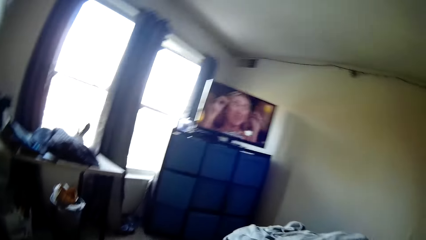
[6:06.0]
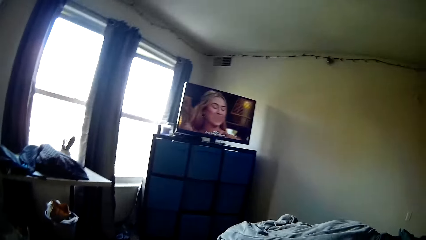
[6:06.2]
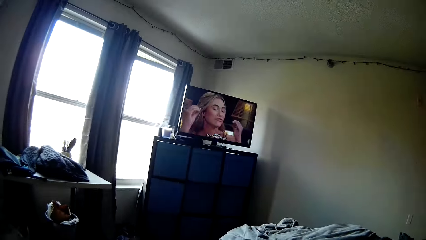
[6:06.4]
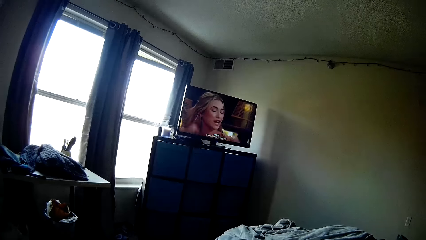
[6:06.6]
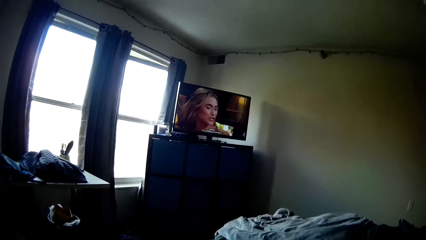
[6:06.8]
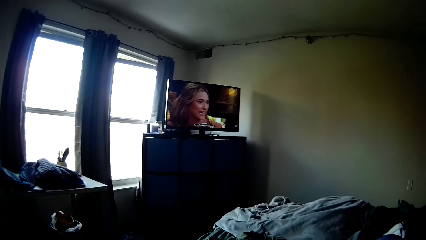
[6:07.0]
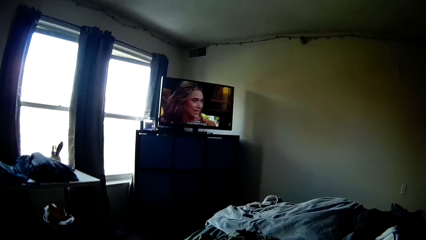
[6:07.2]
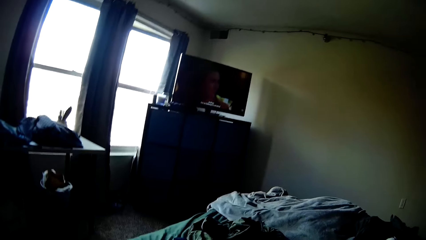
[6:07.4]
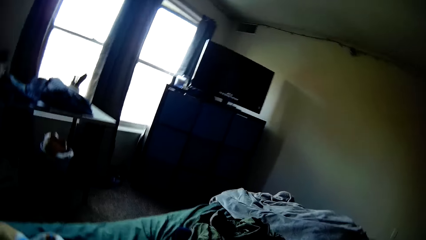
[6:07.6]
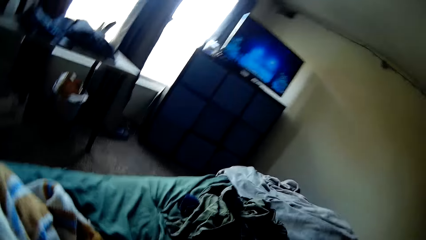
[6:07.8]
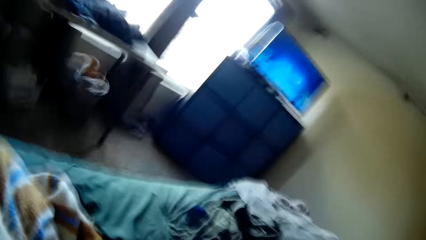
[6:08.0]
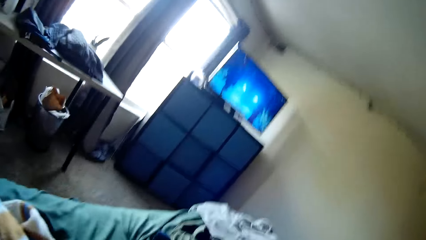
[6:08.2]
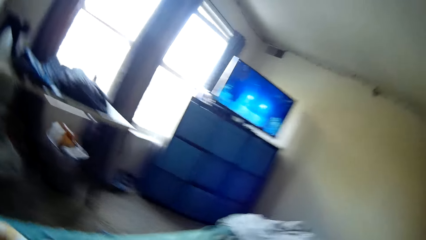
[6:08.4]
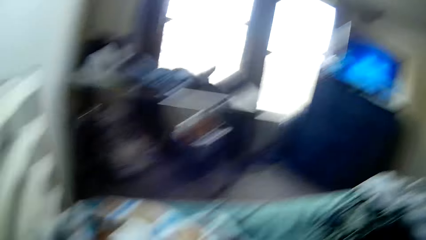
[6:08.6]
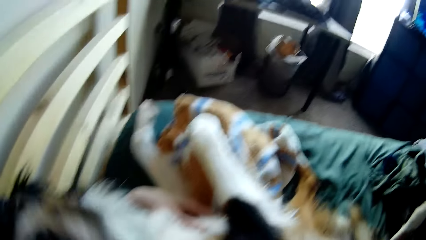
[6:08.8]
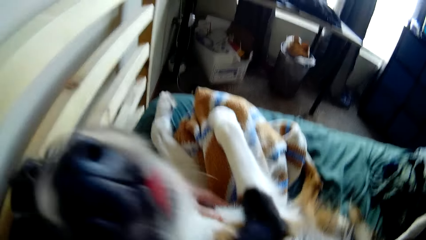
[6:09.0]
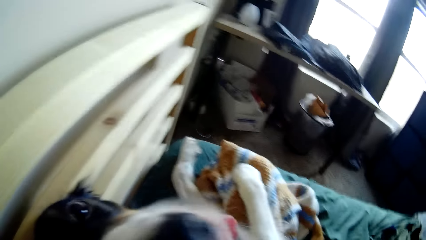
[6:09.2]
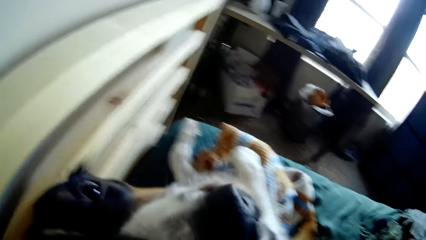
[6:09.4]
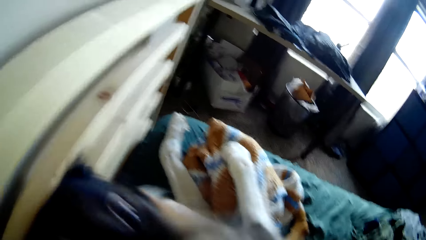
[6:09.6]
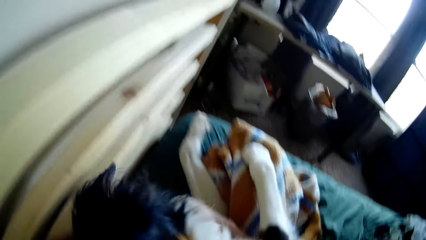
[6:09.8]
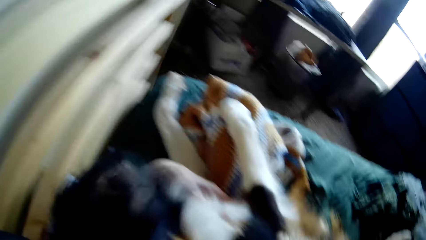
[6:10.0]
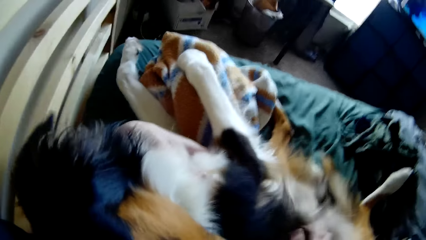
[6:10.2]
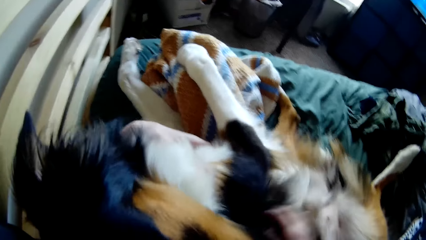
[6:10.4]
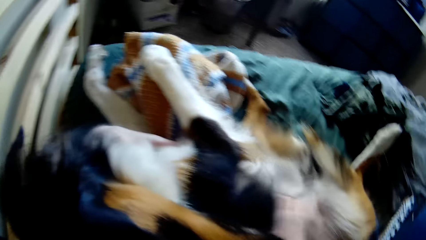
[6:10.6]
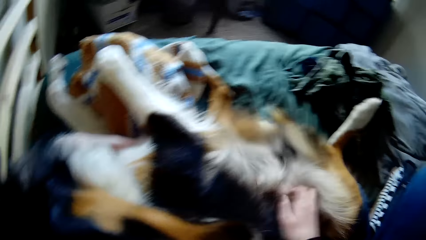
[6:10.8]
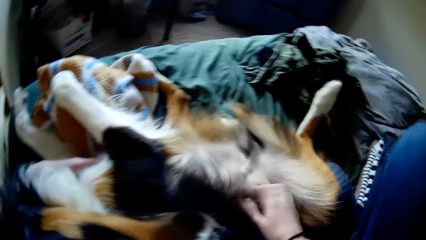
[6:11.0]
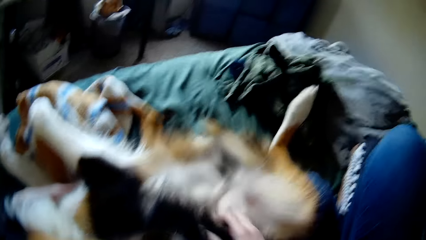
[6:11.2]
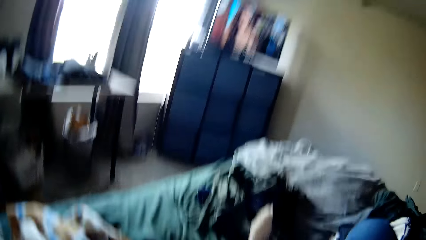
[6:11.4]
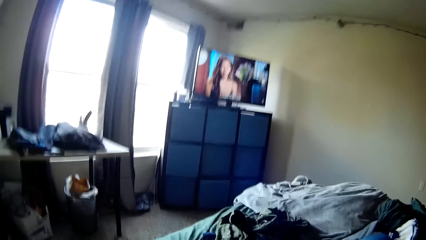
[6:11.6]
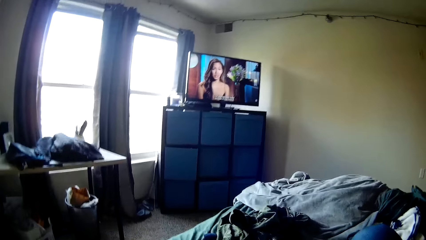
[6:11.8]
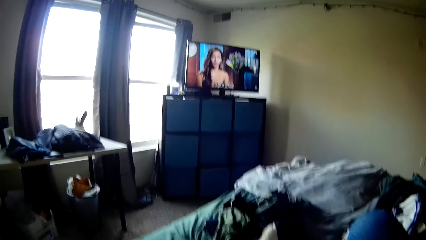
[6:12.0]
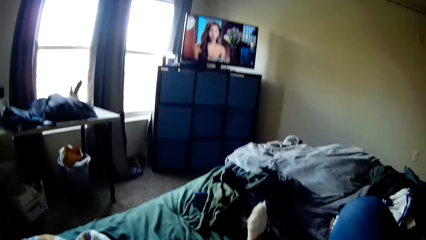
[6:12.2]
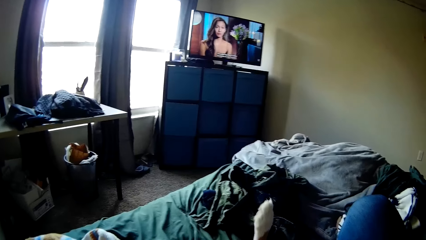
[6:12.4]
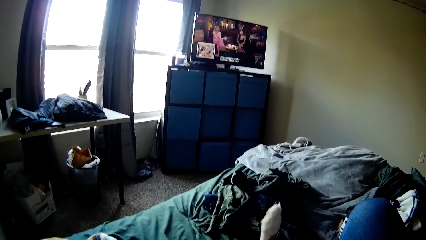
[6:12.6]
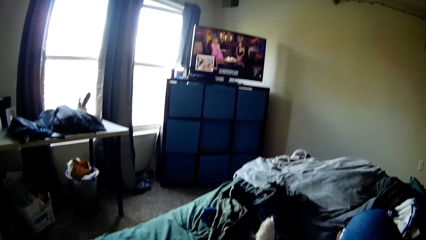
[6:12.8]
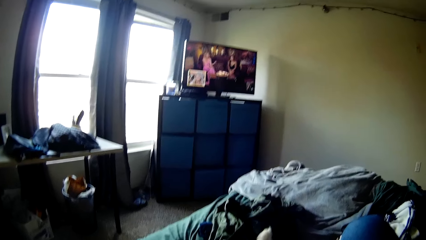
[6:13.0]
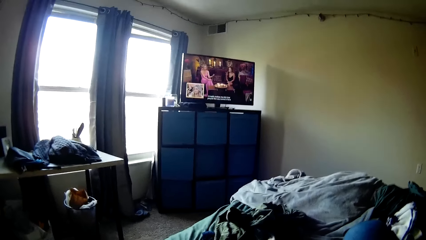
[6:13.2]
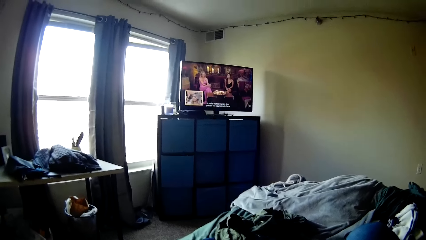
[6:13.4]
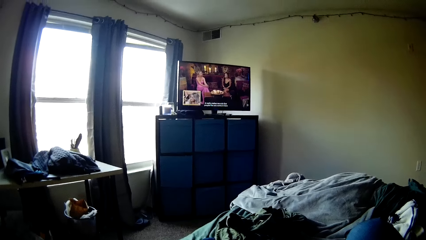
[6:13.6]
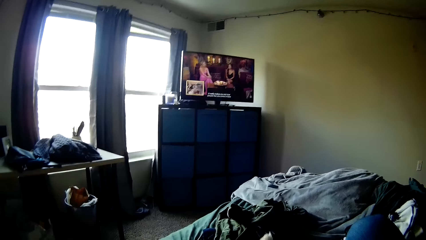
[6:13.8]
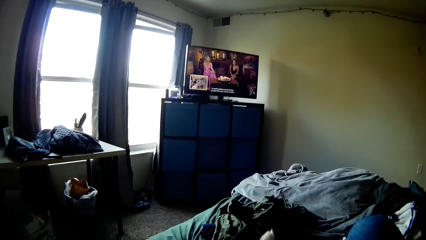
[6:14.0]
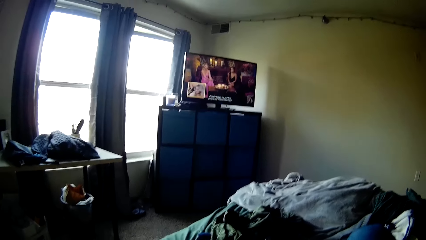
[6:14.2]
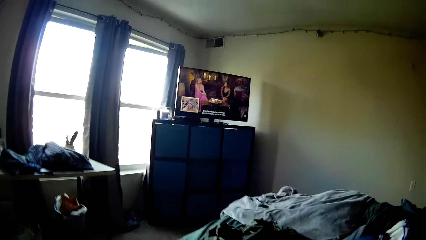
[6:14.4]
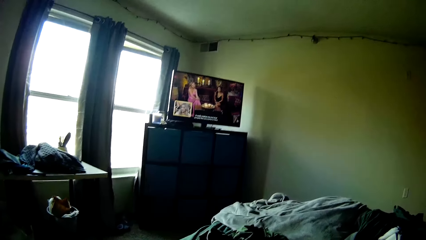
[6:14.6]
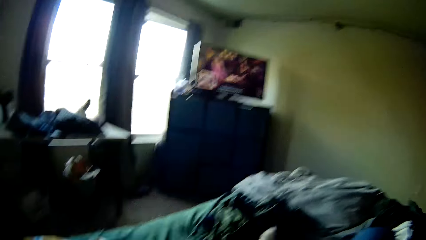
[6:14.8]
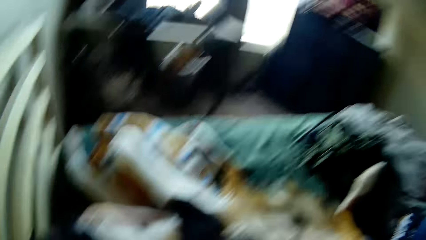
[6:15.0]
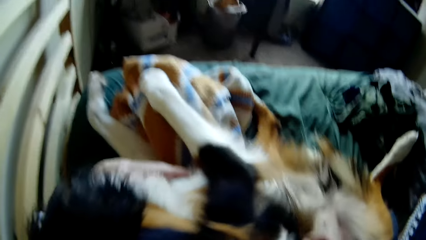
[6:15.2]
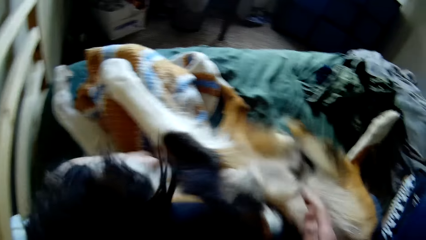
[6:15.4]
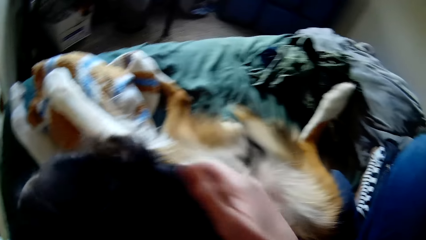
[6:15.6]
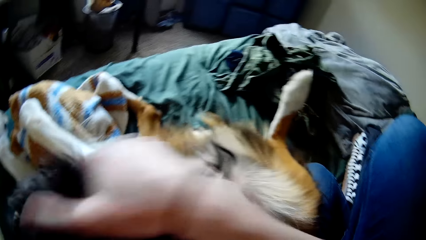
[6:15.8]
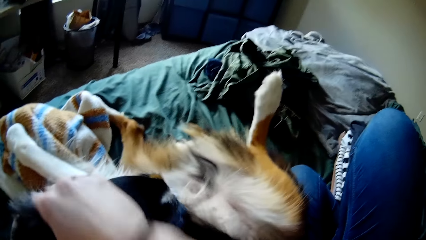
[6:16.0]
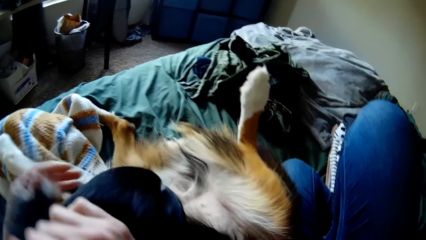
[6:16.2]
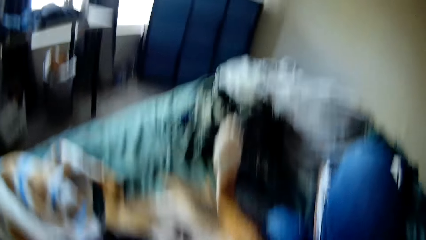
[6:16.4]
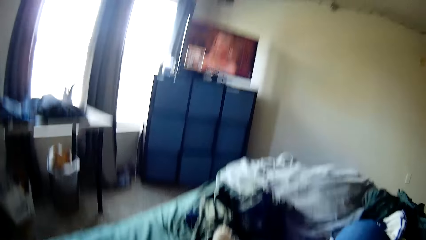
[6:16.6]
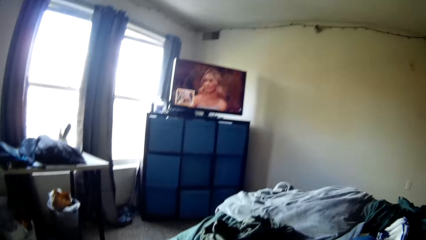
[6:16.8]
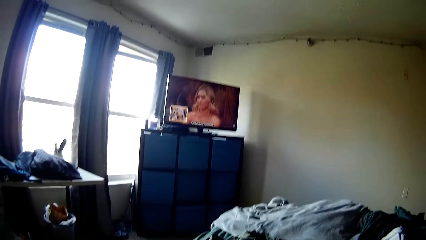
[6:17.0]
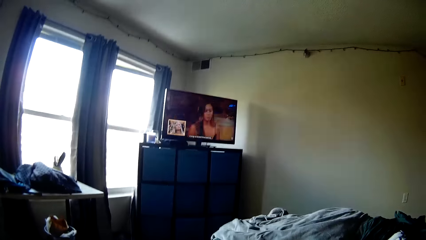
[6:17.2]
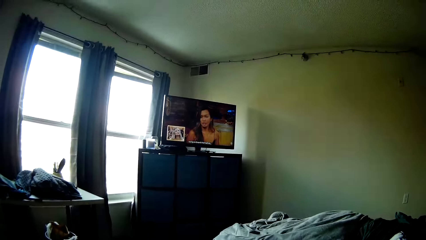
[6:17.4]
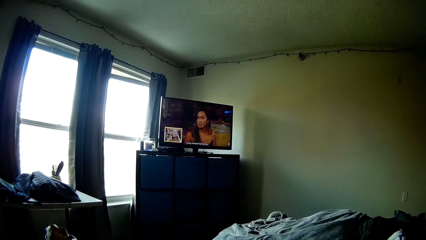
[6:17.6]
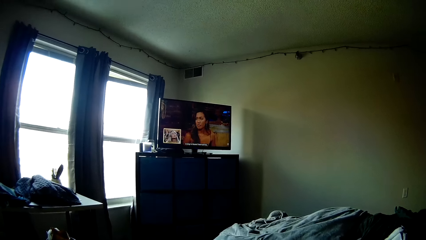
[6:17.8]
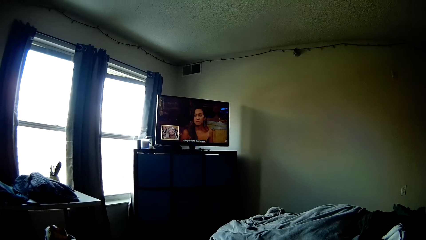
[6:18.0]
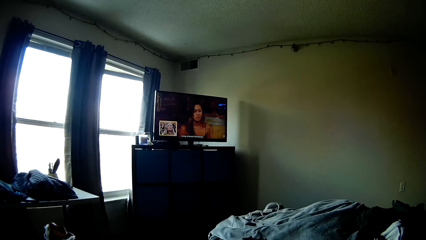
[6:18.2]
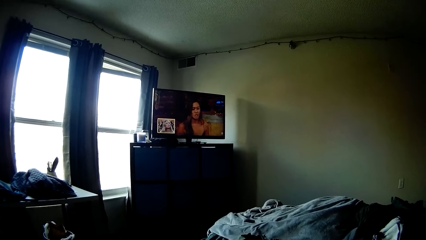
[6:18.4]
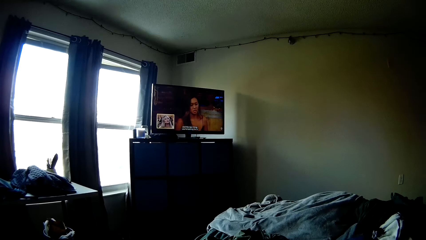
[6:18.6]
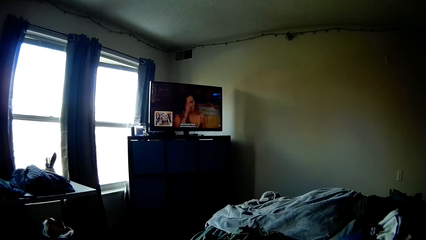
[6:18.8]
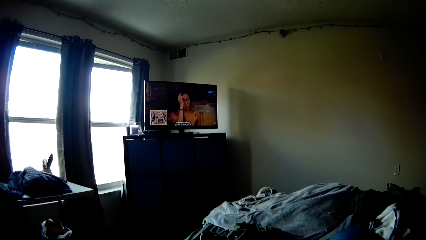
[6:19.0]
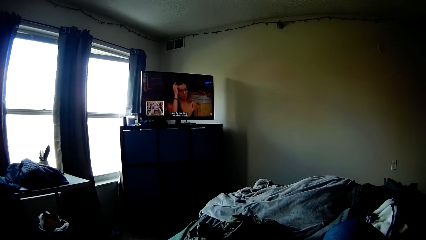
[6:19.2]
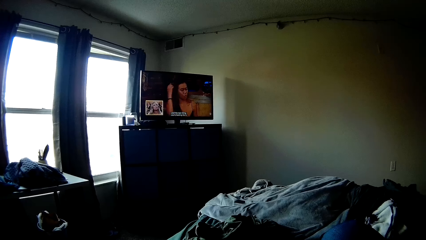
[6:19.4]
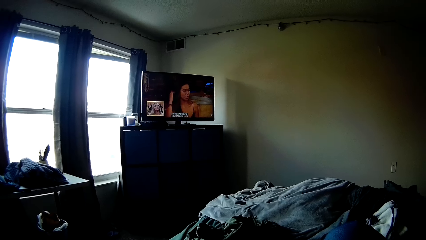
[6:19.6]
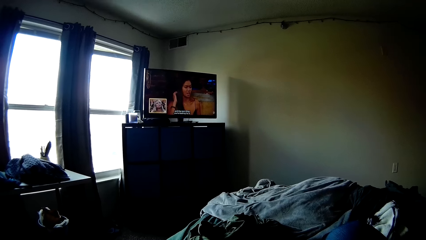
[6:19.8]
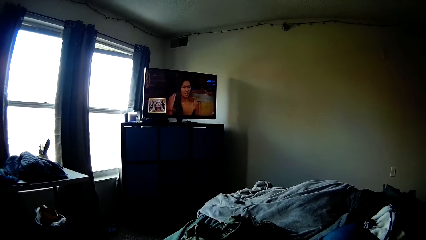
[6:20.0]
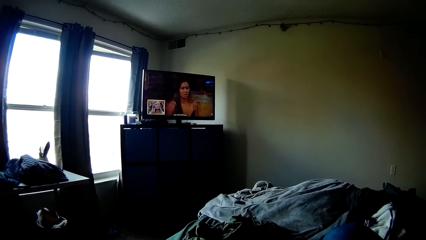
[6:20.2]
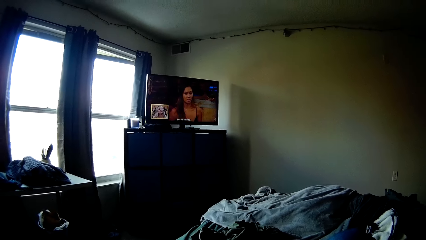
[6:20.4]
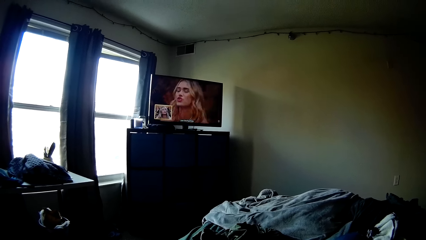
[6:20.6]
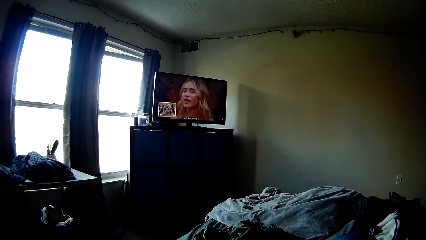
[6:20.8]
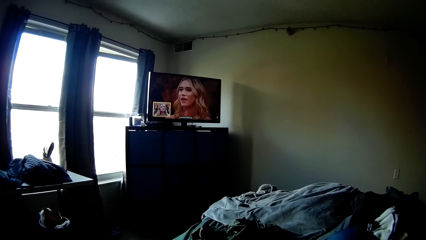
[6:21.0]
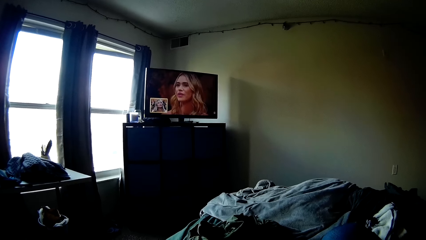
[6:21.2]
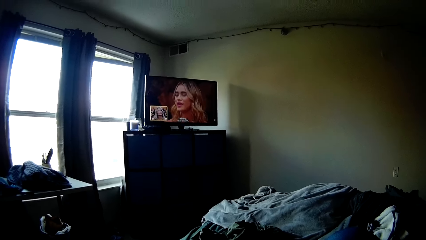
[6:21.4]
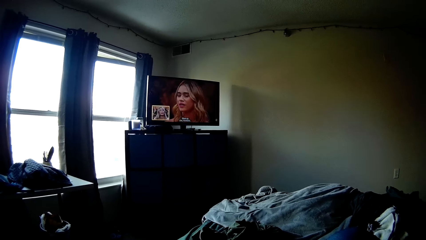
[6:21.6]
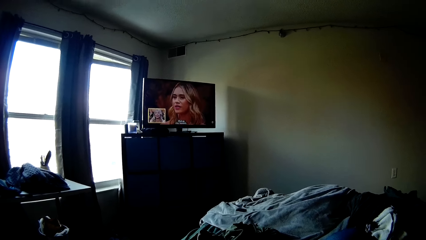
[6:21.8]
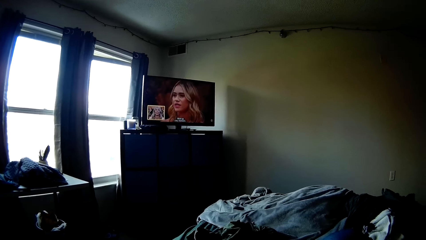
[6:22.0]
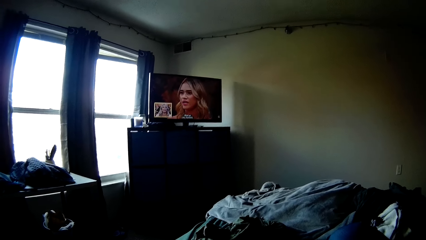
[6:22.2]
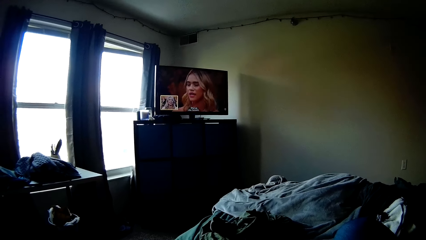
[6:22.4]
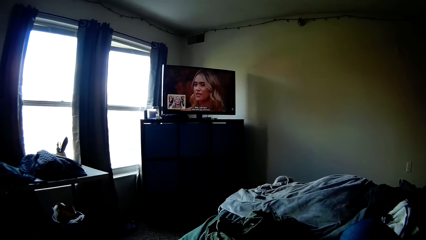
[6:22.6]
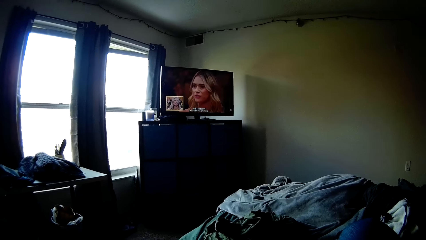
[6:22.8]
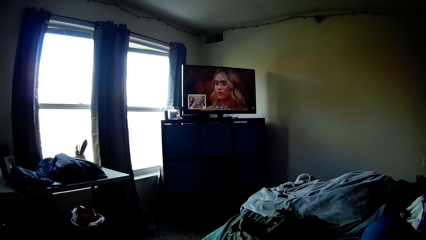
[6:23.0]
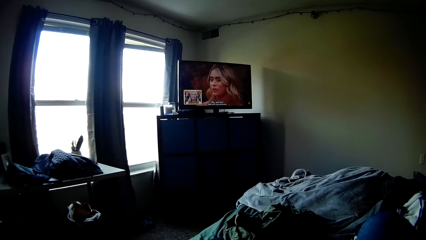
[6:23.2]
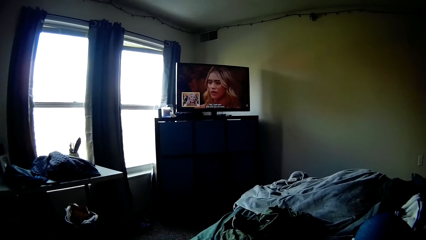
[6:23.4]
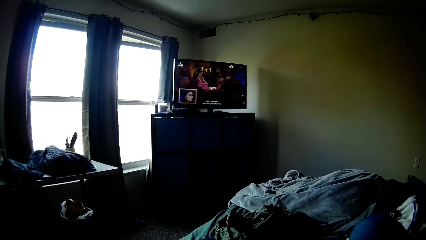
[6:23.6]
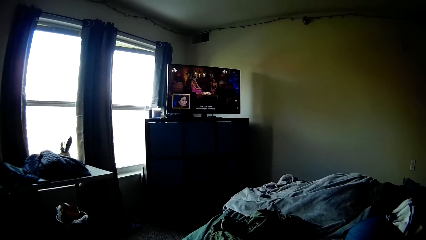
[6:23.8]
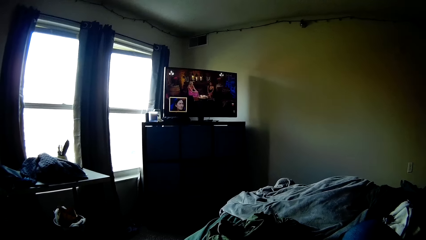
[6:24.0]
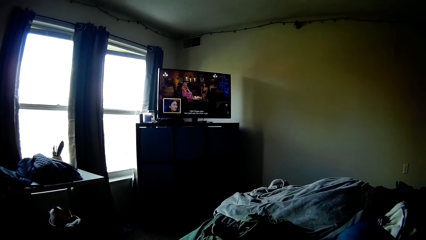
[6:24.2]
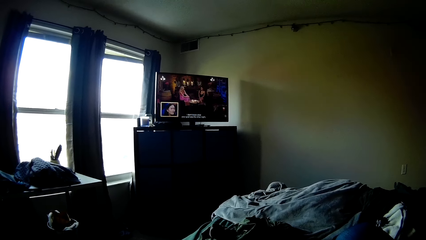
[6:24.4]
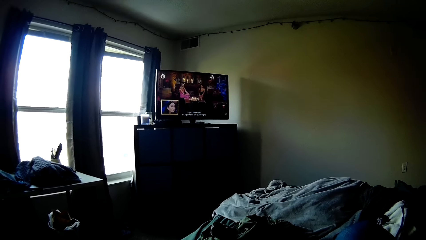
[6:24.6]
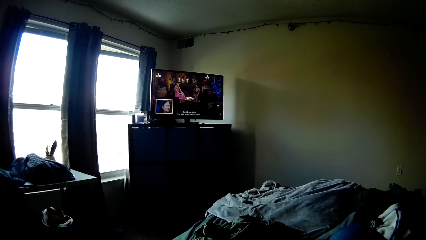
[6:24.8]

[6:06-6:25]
The camera wearer looks at the television. She looks around the room. She rubs the dog with her hand. She looks at the television. She rubs the dog with her hand. She looks at the television.
